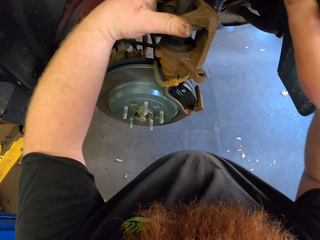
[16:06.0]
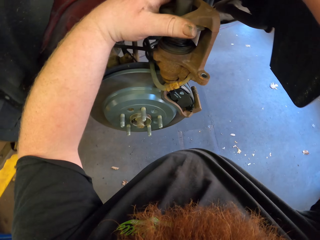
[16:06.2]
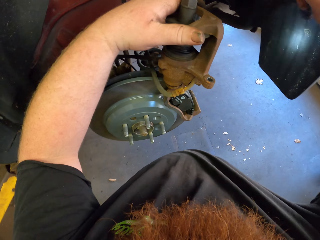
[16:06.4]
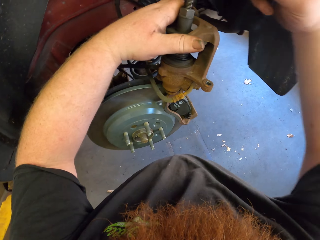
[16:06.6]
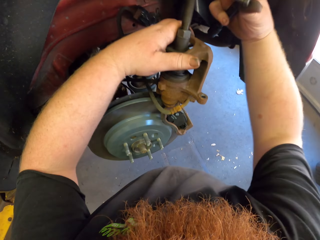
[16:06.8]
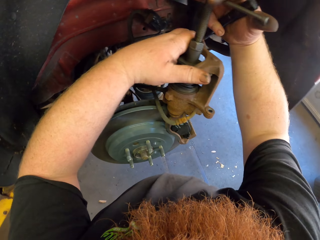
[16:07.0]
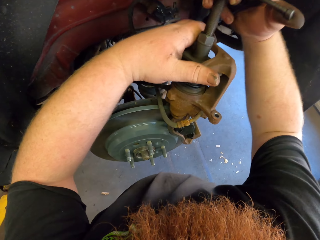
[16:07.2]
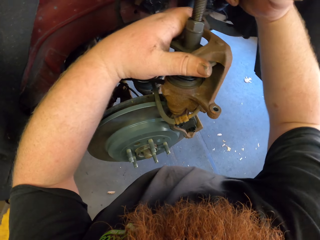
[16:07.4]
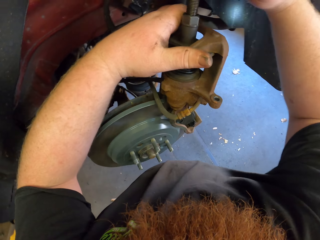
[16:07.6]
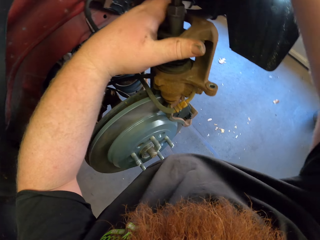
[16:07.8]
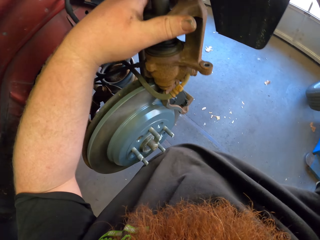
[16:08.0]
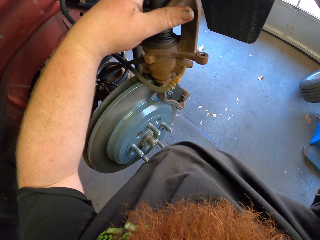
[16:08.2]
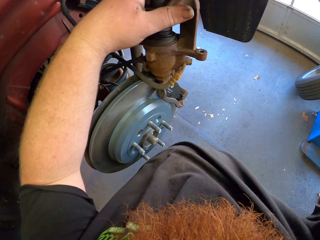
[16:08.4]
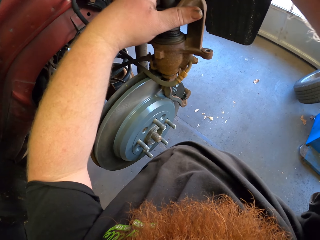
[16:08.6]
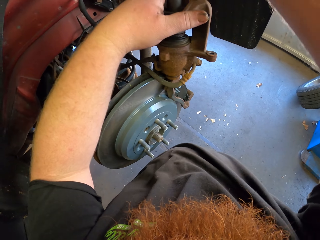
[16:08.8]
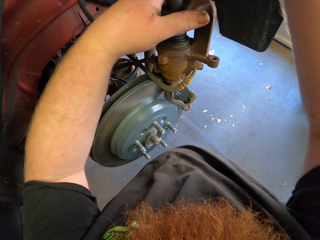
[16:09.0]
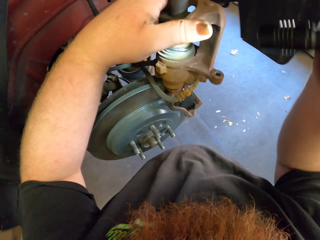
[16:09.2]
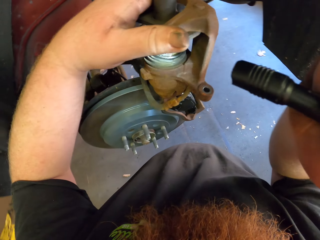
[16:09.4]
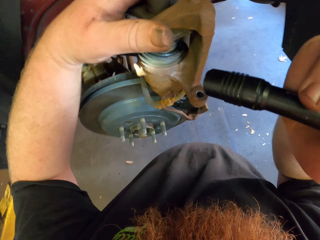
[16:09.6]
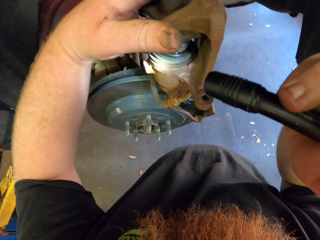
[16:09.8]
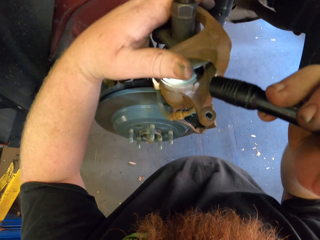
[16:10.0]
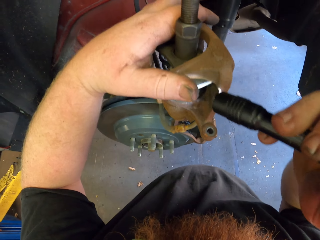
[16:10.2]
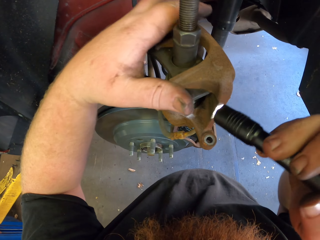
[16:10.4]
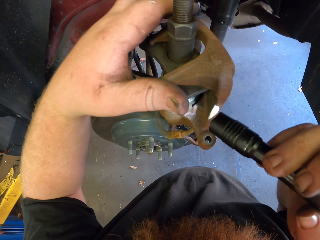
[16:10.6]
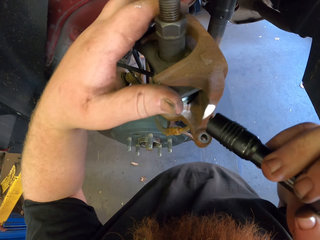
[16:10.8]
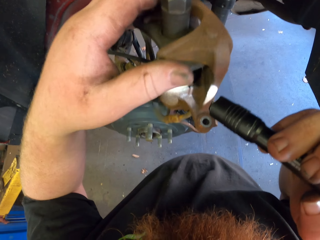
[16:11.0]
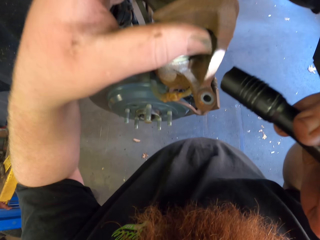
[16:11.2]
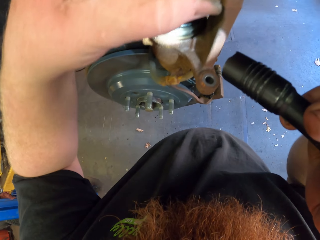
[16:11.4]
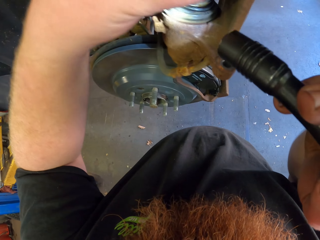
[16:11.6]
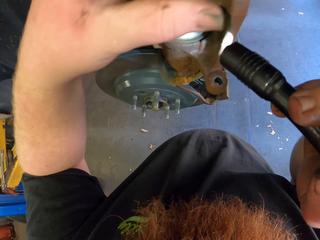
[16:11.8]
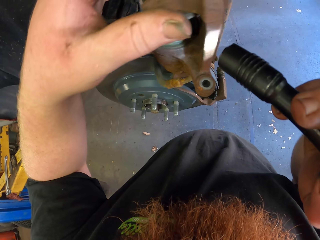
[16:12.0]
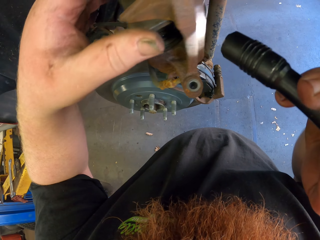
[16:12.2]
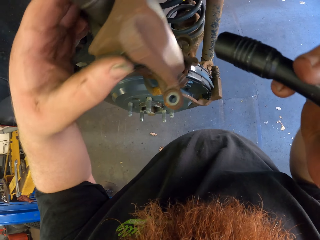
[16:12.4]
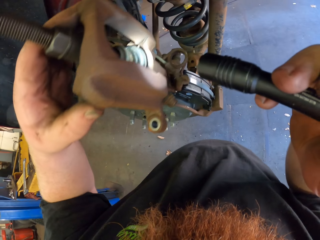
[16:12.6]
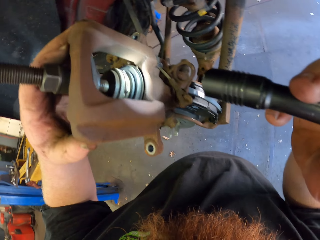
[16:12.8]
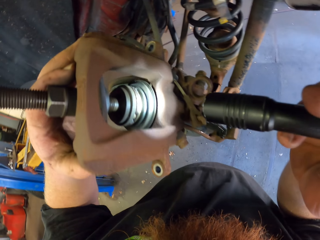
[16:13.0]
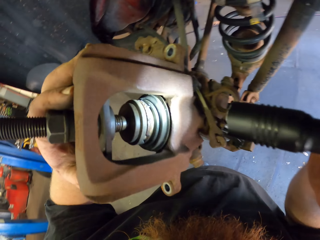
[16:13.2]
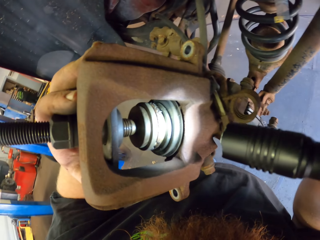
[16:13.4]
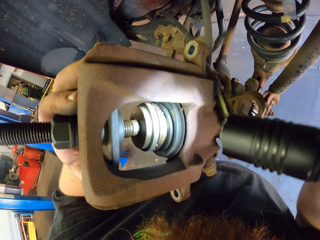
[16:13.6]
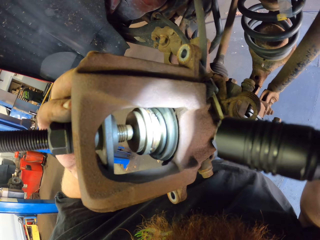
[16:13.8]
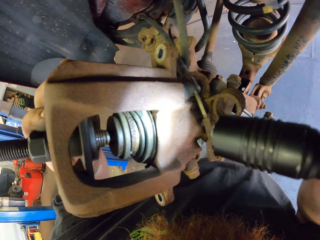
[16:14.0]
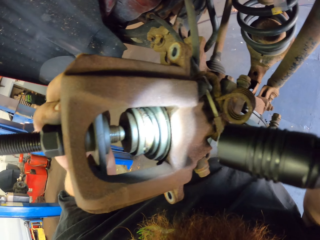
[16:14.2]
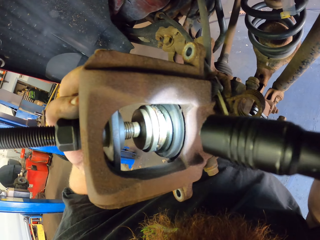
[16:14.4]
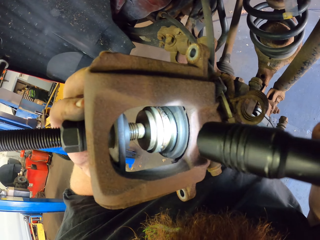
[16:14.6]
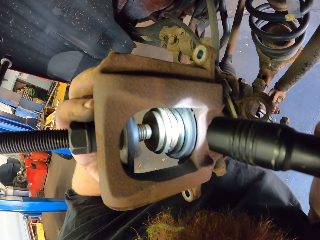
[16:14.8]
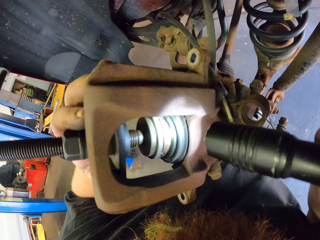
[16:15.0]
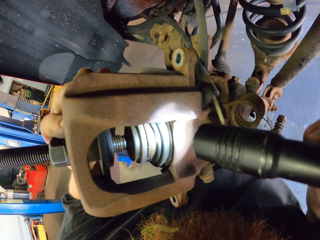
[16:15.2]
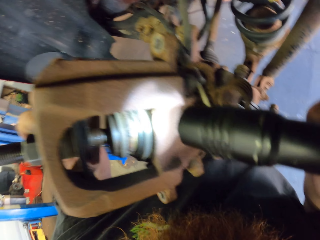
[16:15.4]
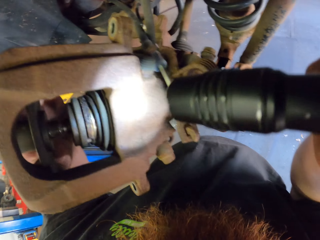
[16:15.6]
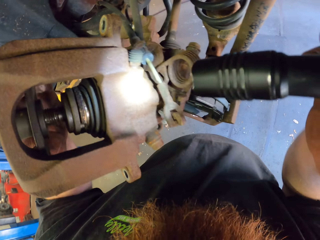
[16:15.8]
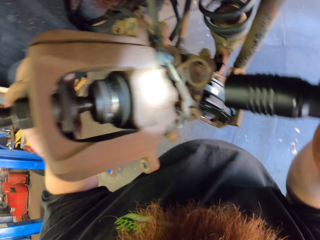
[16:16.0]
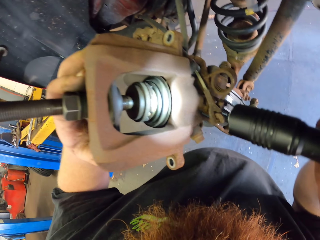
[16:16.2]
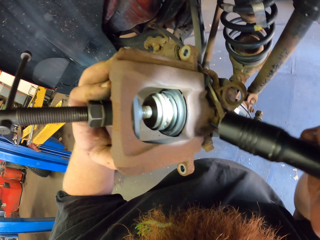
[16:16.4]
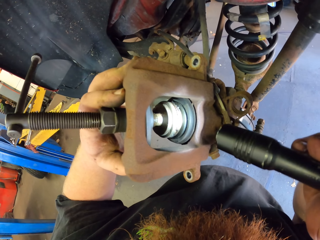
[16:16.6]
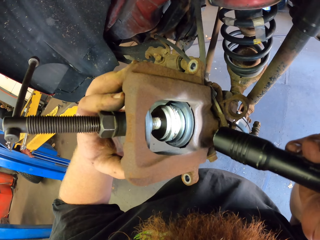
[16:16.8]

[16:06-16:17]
The camera wearer stares at the car wheel with a torch.

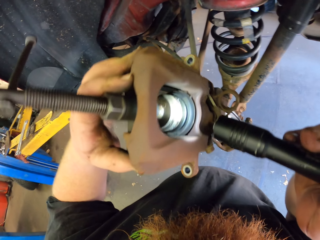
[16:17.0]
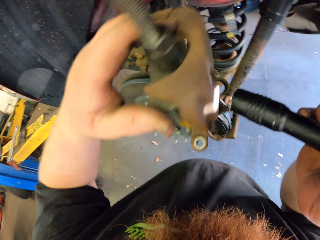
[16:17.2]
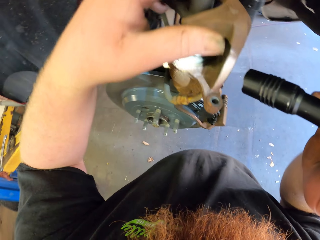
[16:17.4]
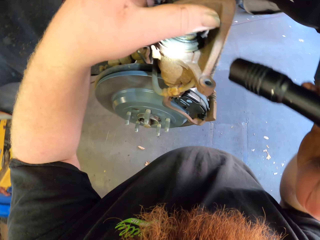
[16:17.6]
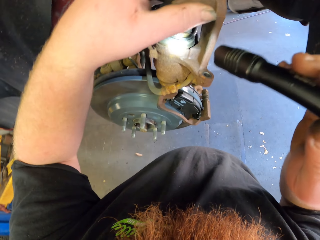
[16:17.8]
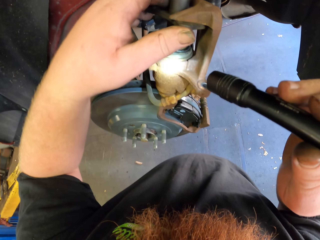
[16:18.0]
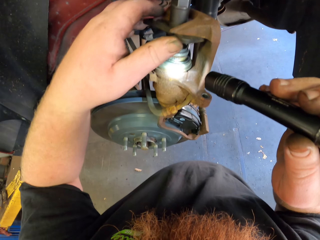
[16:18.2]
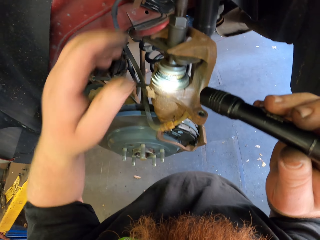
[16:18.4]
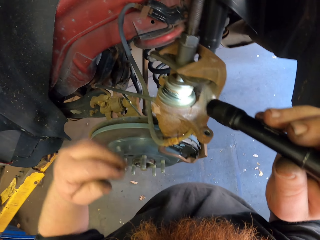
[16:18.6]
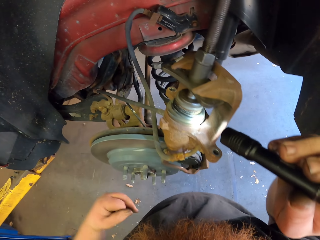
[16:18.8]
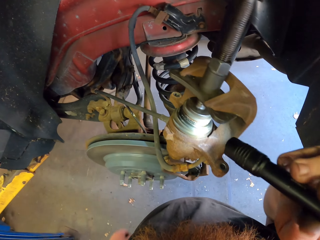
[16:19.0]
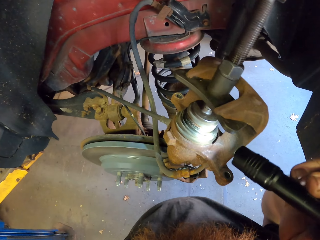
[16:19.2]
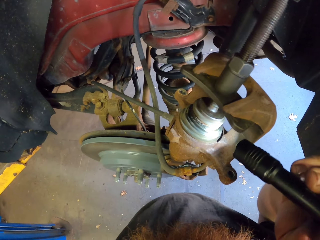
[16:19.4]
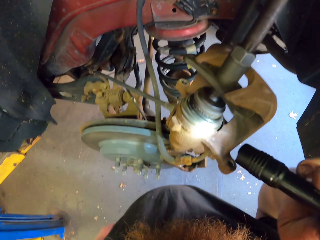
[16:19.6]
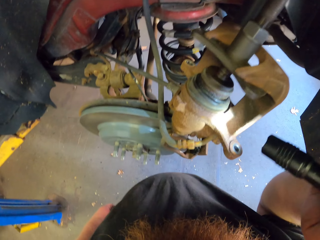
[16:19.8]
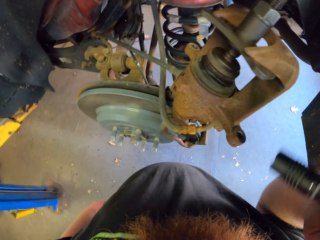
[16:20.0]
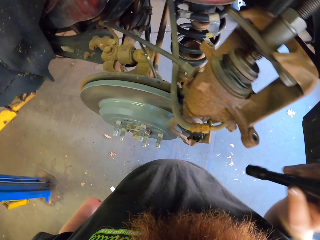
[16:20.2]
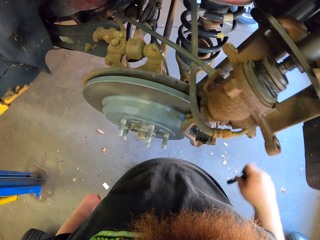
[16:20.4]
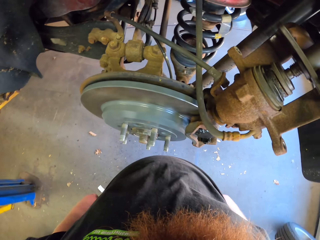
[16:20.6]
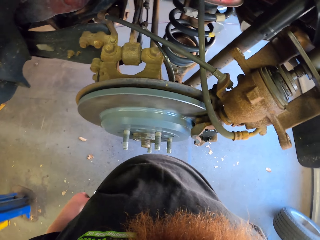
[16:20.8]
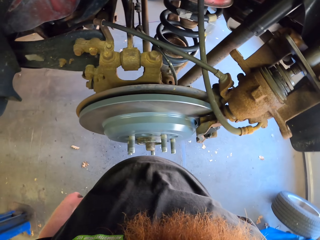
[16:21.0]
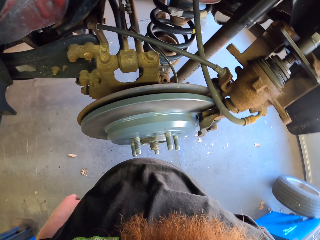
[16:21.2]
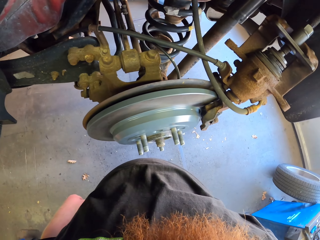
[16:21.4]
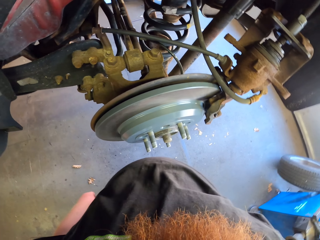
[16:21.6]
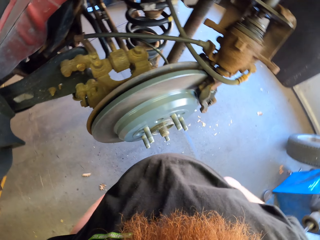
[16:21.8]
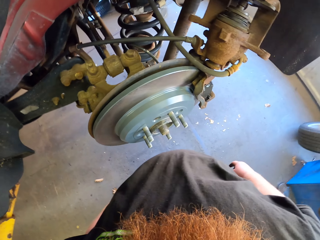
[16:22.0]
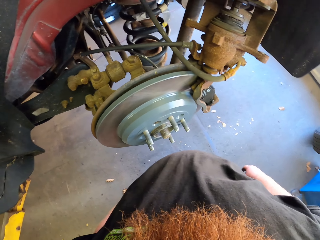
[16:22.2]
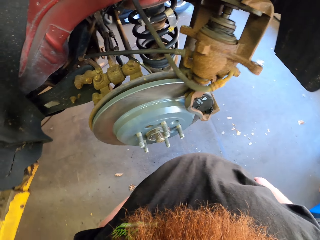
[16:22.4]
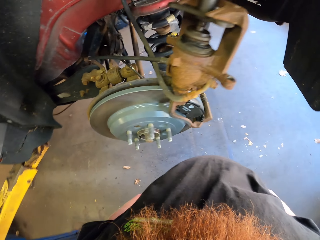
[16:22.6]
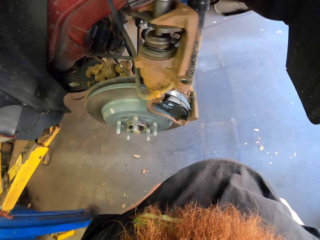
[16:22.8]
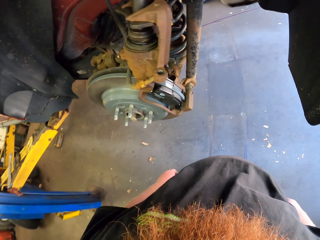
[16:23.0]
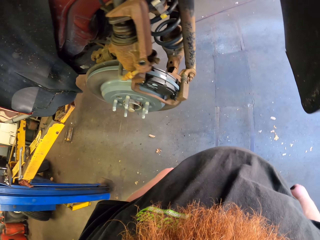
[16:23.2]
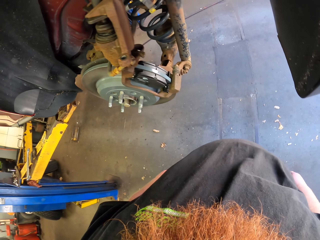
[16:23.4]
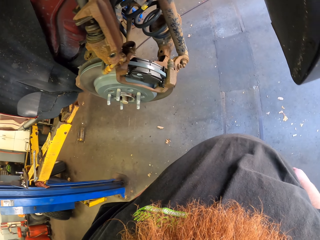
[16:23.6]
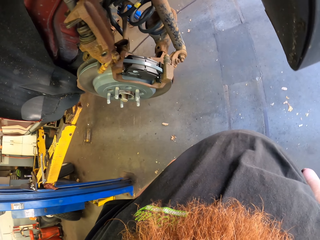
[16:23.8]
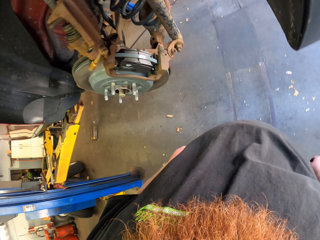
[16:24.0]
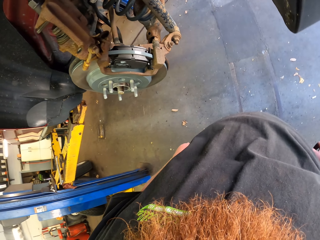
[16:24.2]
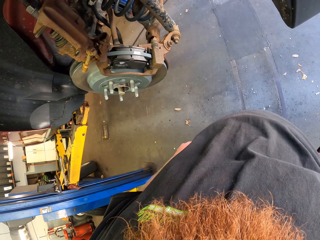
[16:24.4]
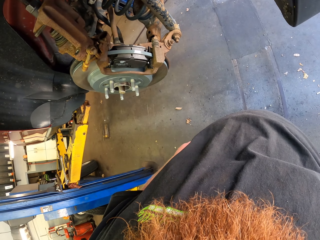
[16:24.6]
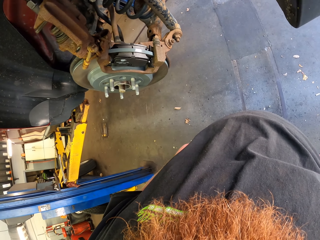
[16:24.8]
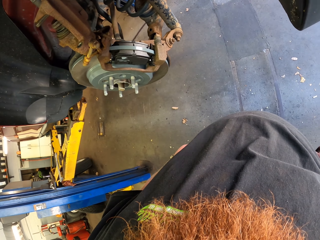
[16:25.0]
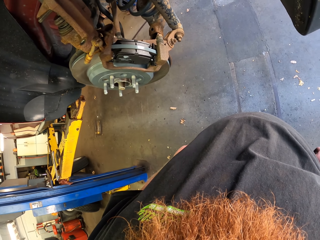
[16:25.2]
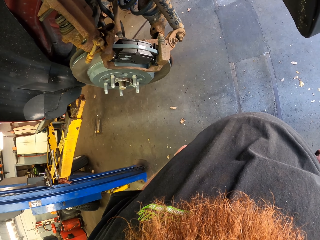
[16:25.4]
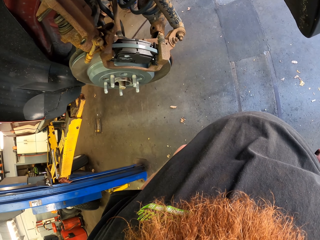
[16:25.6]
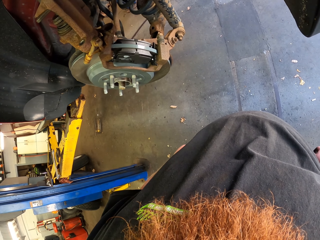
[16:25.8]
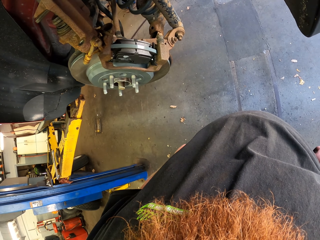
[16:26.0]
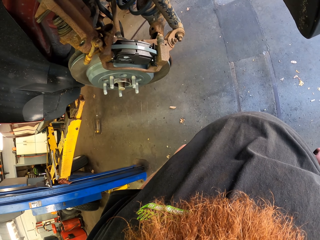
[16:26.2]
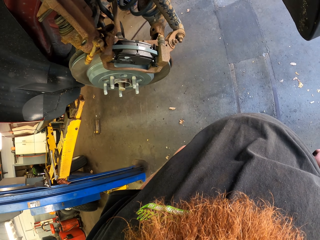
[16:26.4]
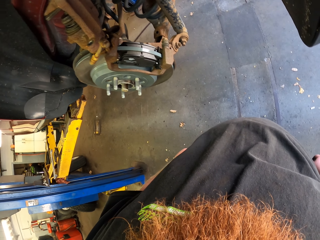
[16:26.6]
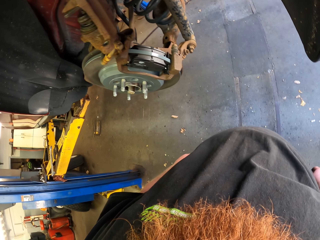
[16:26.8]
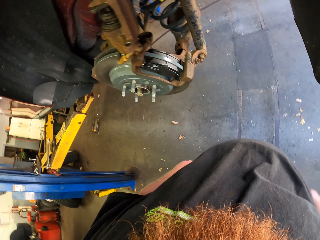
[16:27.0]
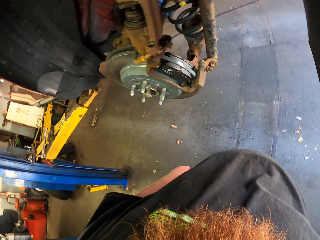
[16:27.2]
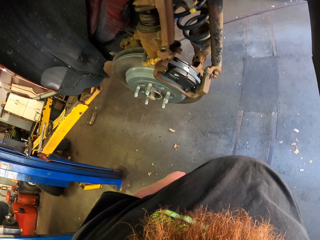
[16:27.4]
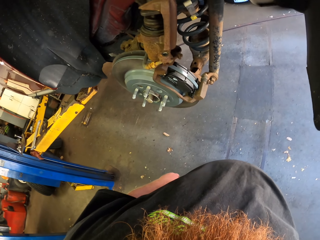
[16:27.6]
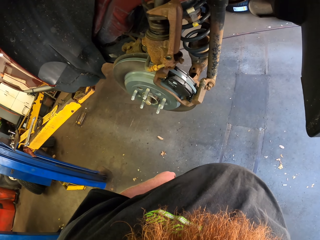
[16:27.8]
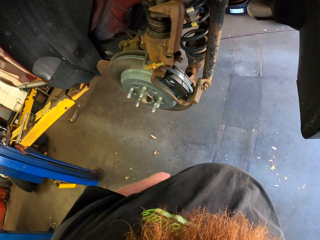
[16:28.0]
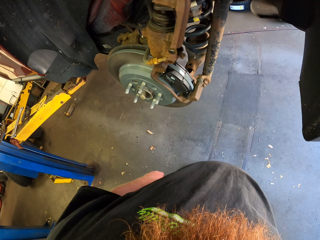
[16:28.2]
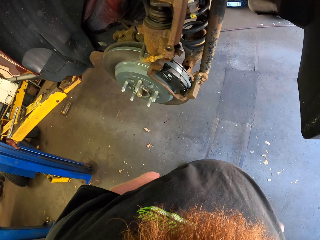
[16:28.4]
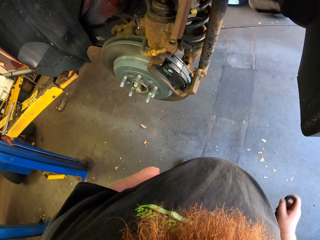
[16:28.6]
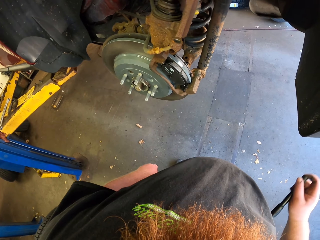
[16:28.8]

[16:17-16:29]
The camera wearer puts away his hand. He puts the torch in his pocket. He looks at the wheel hub.
